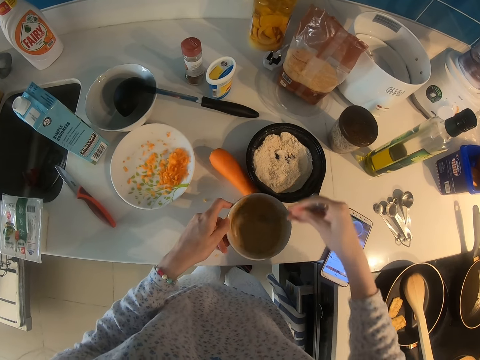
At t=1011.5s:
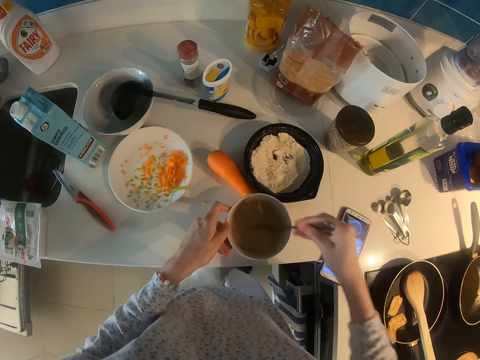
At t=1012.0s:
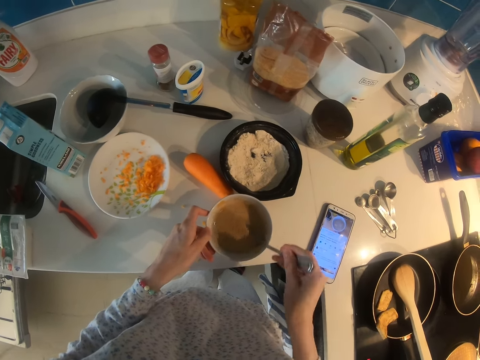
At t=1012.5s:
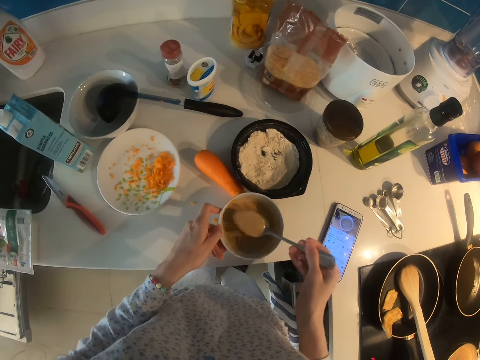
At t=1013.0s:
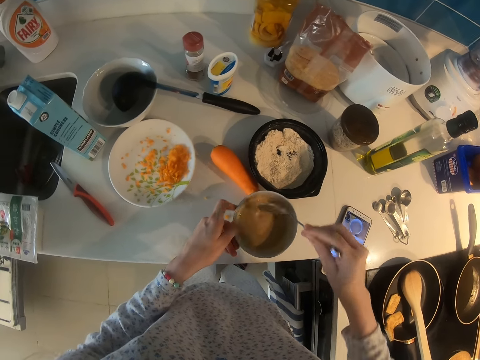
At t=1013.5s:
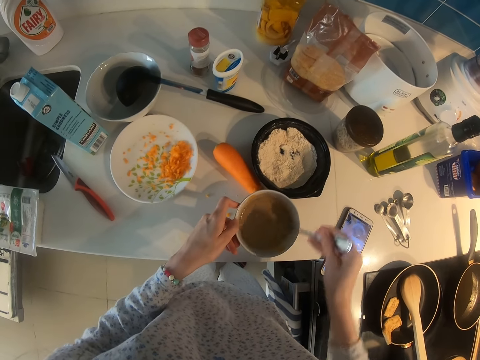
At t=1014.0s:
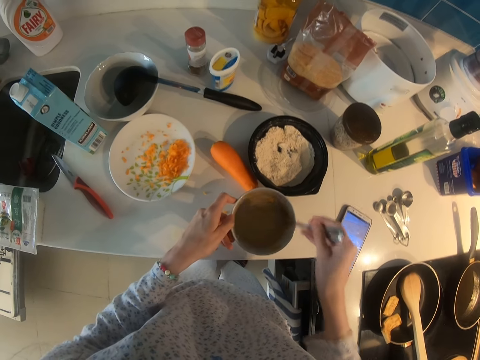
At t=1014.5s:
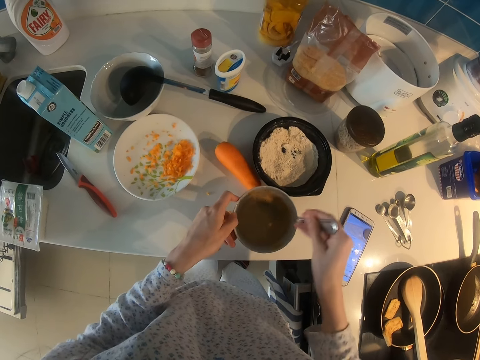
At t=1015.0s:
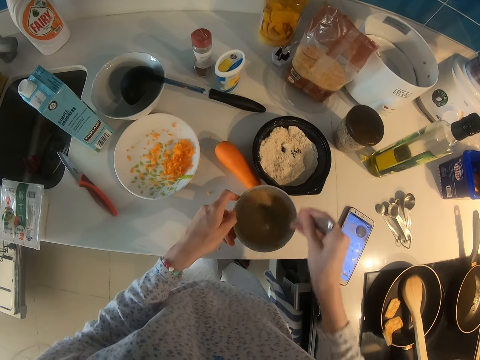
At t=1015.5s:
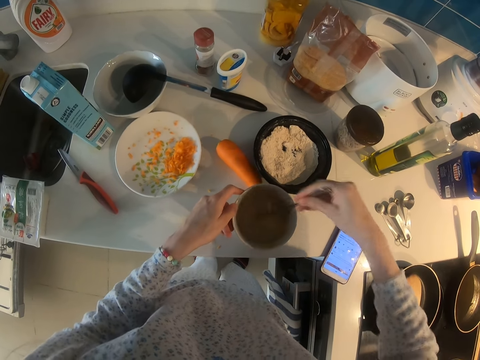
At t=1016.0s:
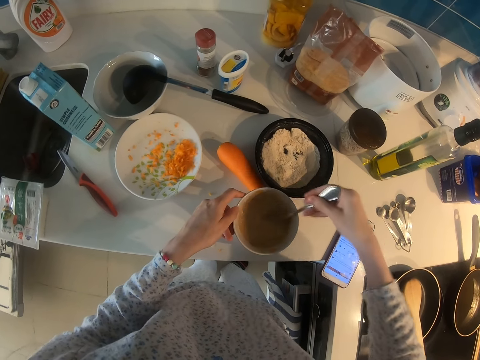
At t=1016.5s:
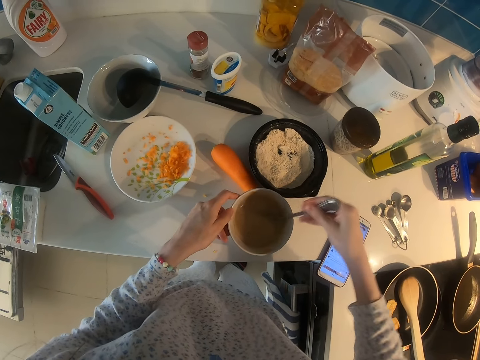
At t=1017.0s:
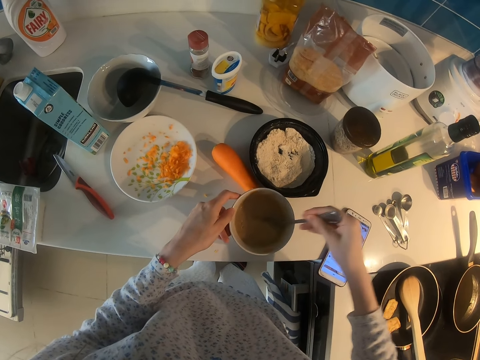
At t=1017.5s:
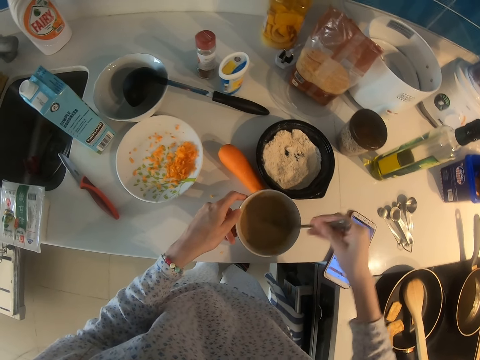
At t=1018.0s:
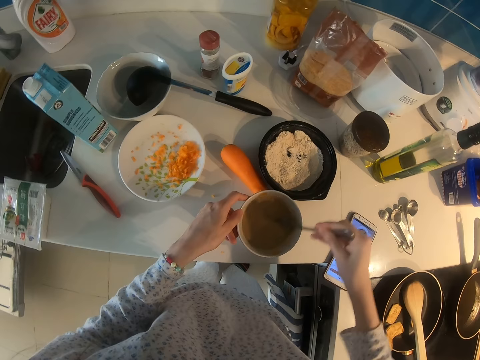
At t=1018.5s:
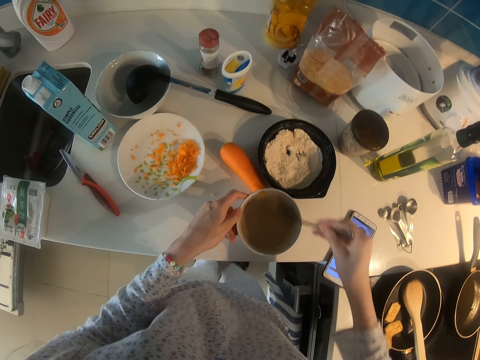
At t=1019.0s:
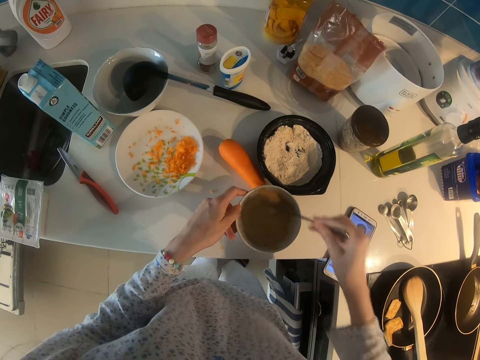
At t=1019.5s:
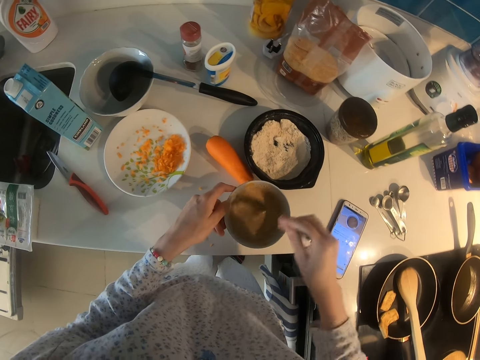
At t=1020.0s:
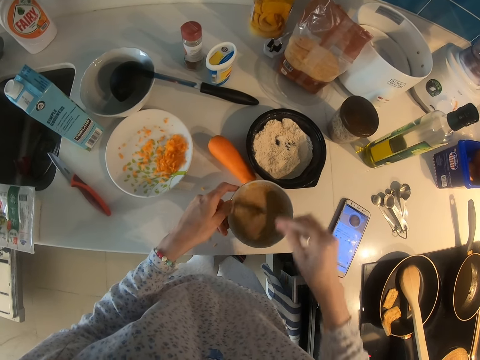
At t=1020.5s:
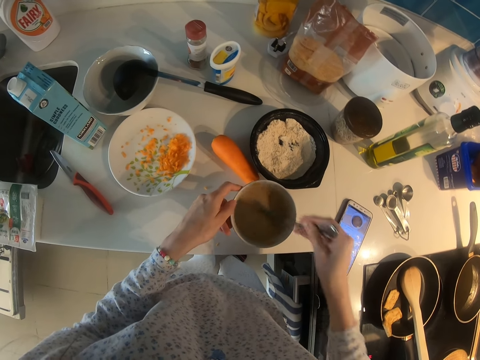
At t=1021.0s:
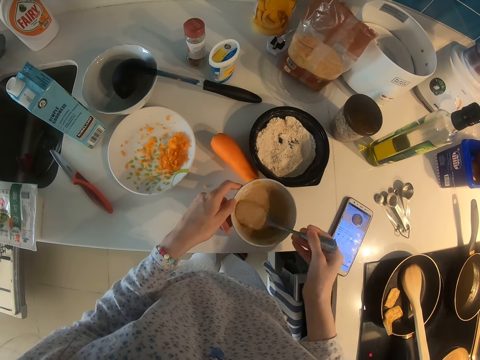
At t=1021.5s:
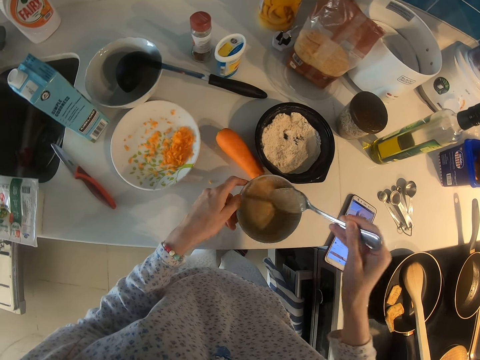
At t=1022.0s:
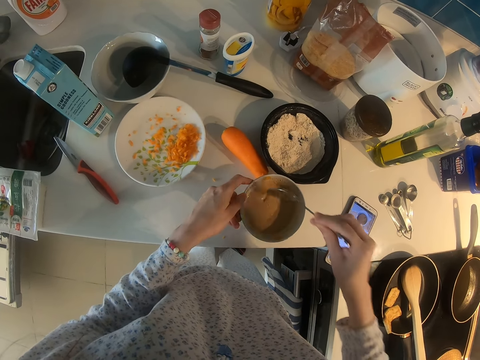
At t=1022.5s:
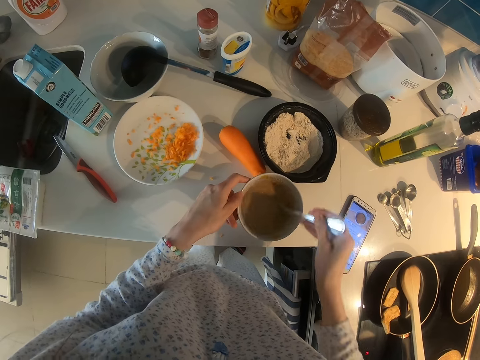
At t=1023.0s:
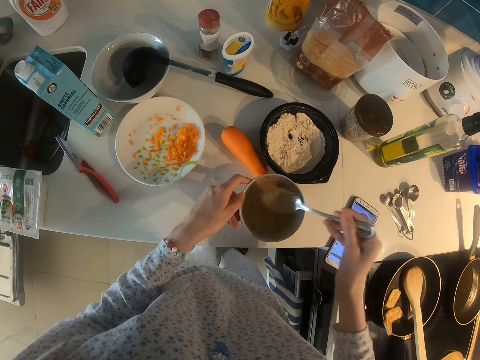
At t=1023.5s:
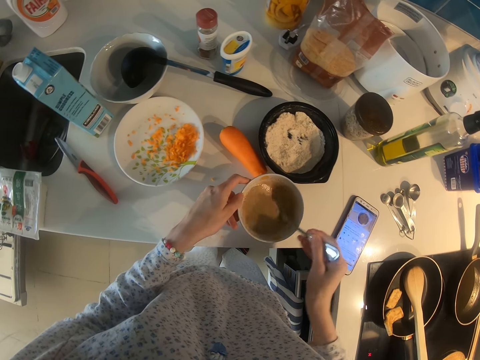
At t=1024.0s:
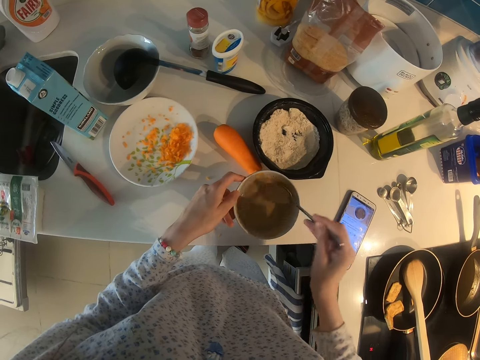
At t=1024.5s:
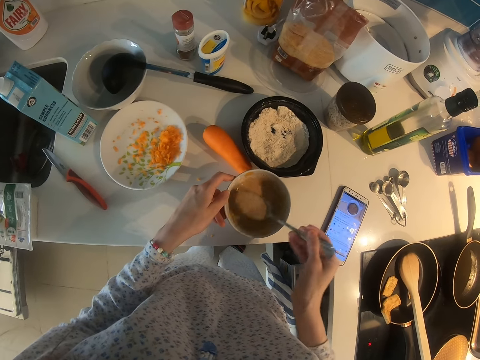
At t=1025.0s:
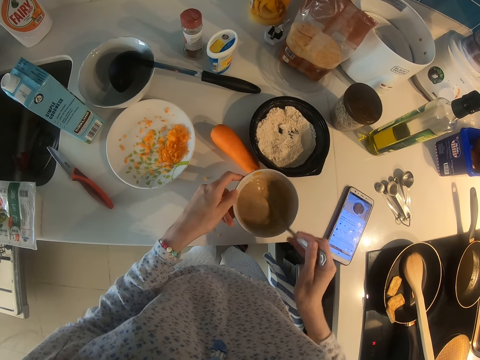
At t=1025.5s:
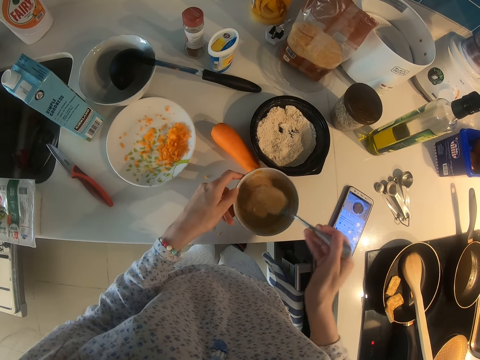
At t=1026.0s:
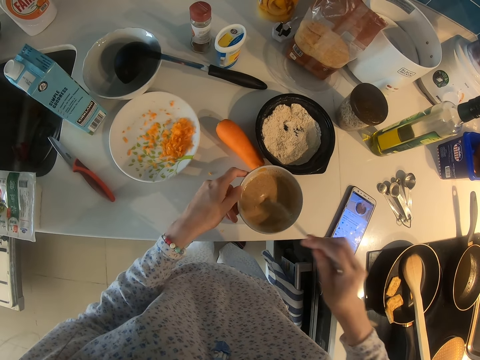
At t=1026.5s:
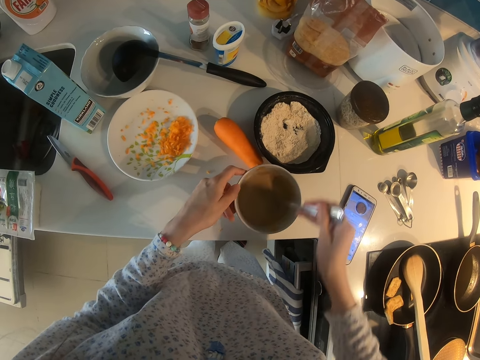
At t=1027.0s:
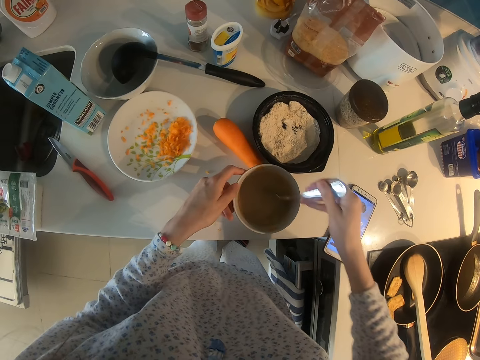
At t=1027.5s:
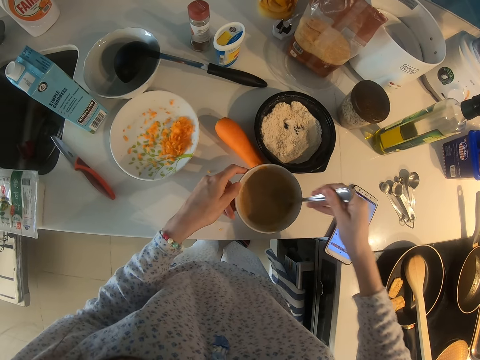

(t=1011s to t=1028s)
The camera wearer mixes the ingredients with a spoon repeatedly.

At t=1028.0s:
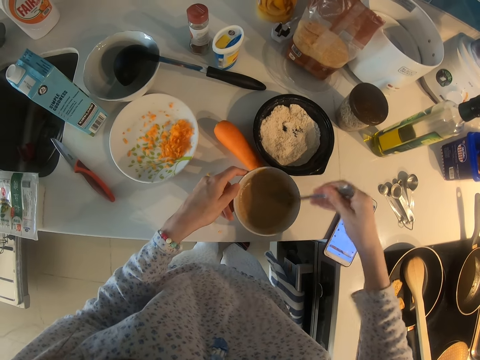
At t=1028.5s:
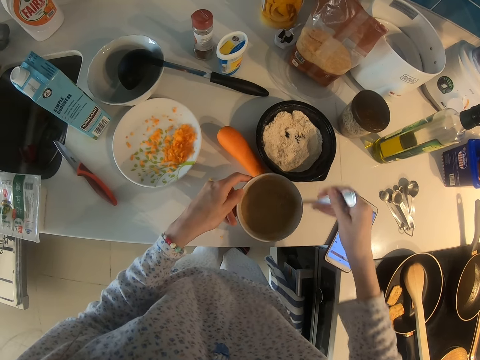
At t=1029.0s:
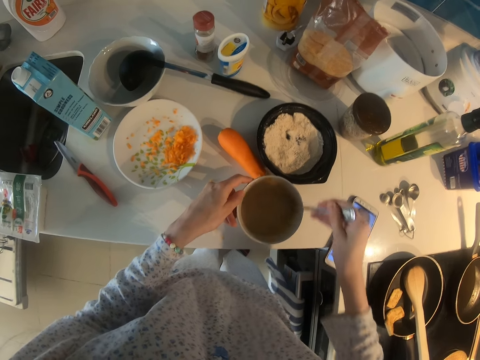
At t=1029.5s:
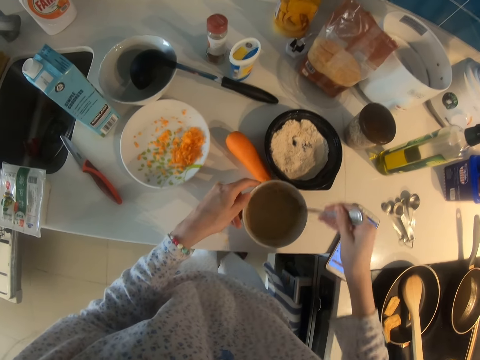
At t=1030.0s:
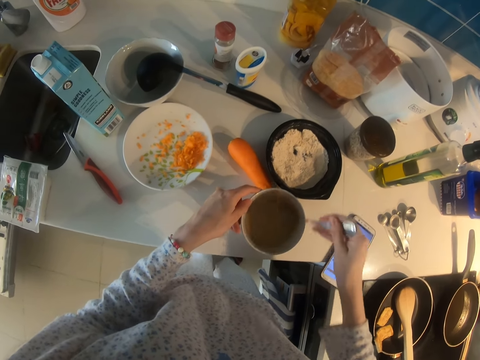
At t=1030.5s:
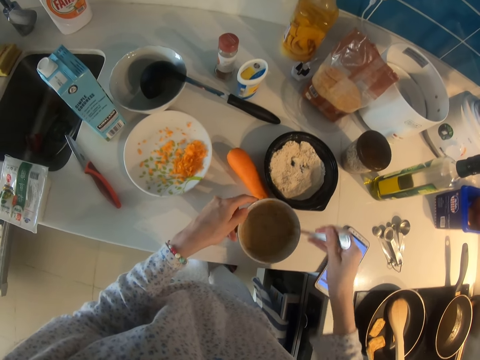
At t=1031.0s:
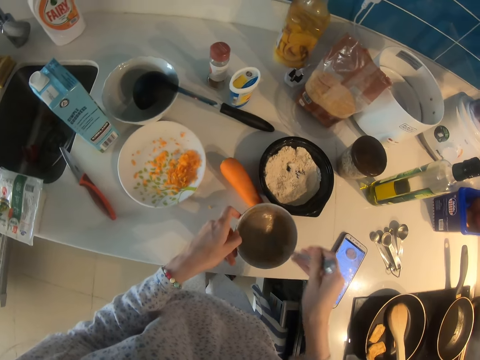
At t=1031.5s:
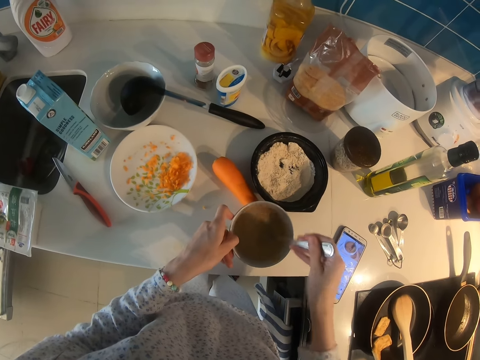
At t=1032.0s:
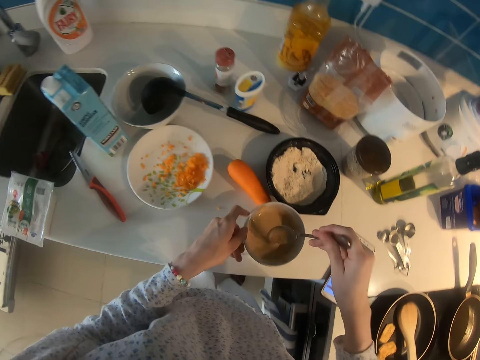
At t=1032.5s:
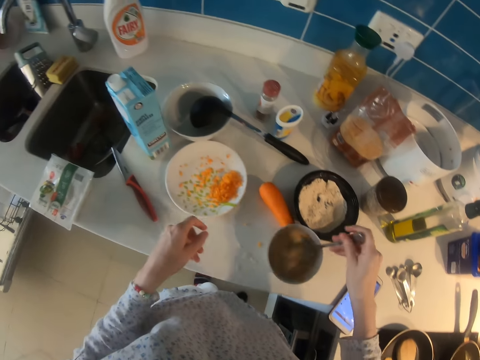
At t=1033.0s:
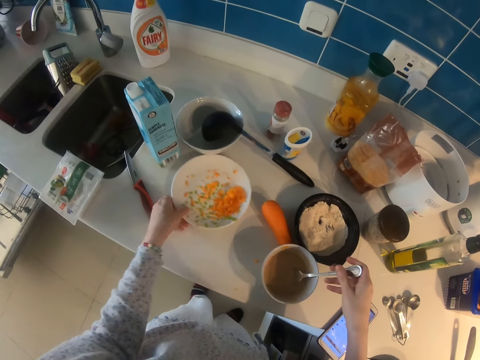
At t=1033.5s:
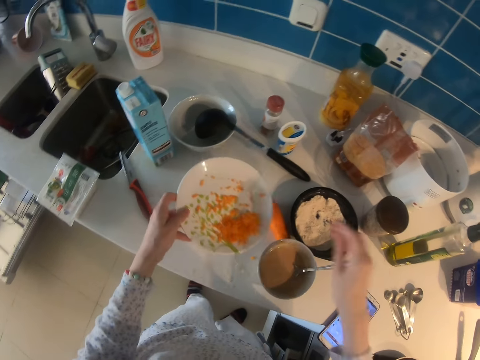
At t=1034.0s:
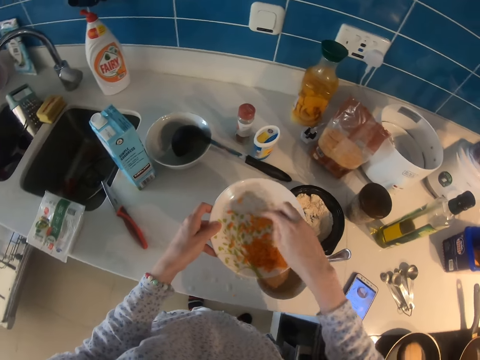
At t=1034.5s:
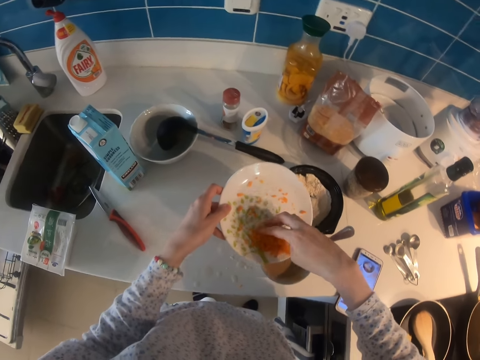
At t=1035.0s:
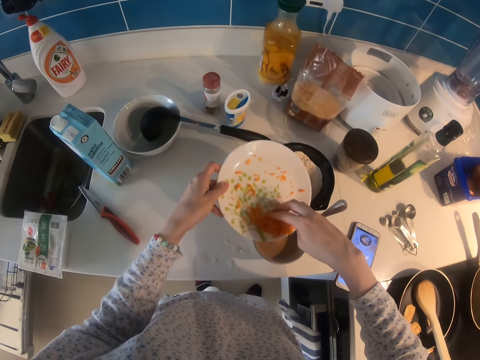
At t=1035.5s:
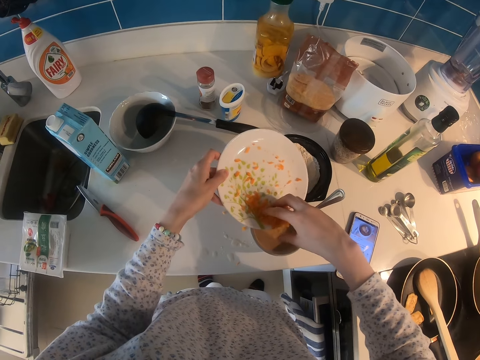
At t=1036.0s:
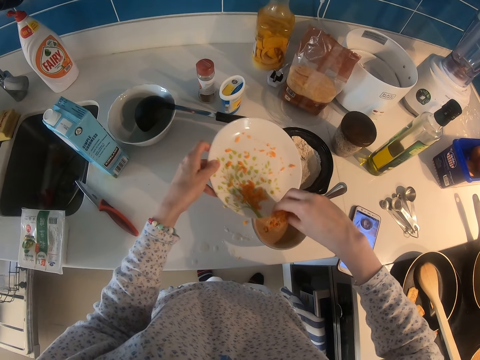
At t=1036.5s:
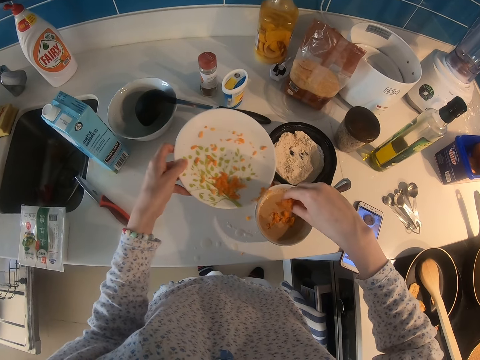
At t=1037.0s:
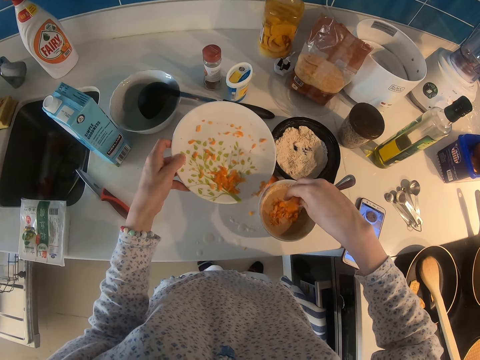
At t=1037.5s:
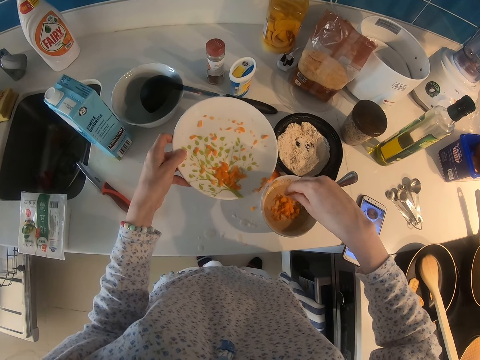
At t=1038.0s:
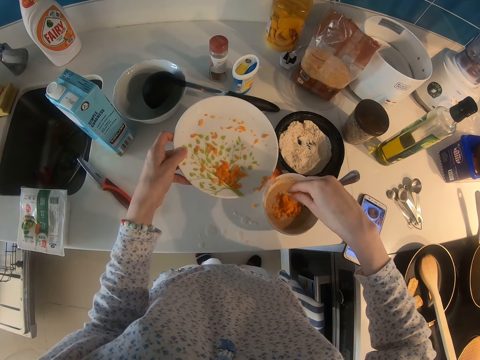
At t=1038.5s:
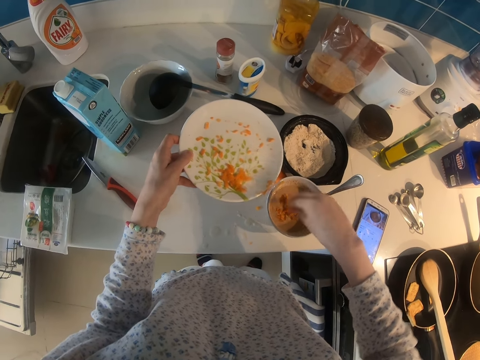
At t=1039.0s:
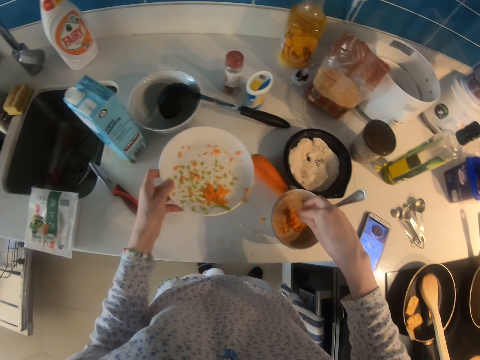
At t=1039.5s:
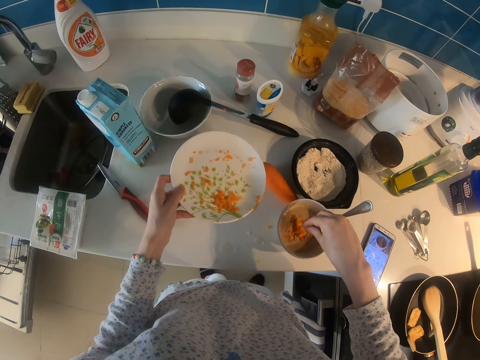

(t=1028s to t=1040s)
The camera wearer picks up a plate. They pour carrots in the dish.
